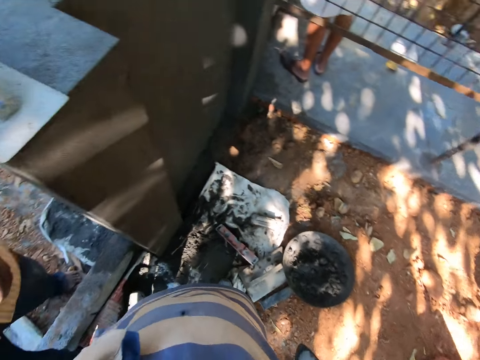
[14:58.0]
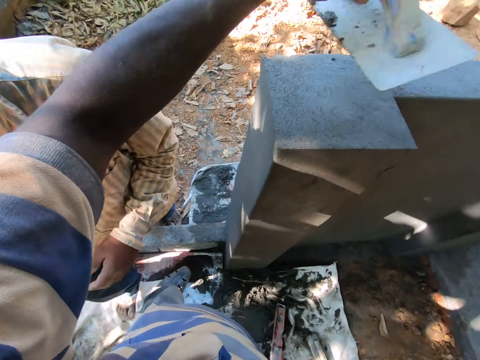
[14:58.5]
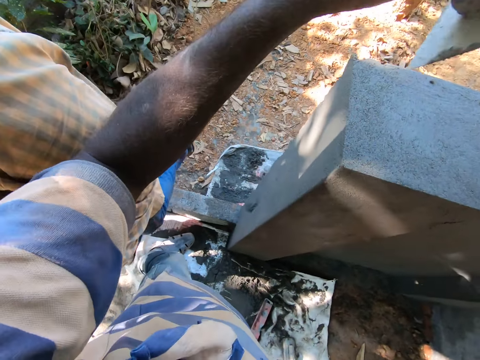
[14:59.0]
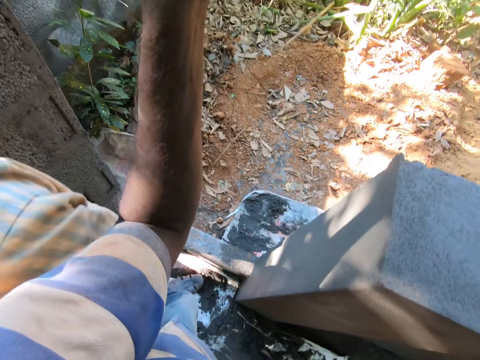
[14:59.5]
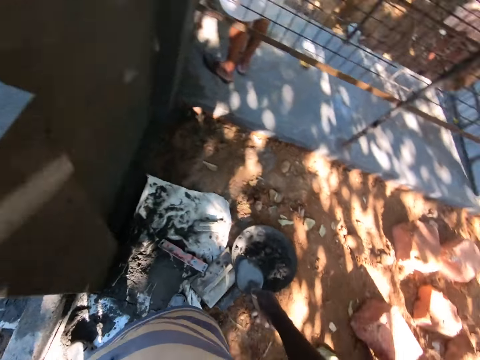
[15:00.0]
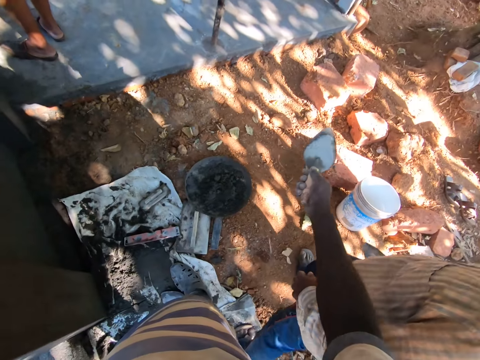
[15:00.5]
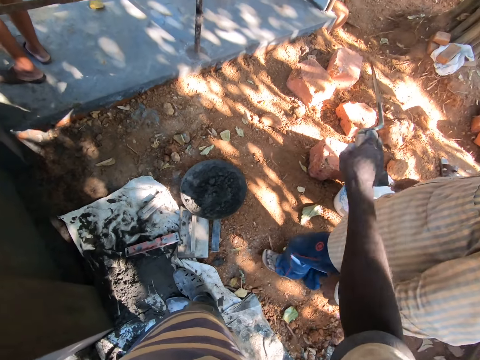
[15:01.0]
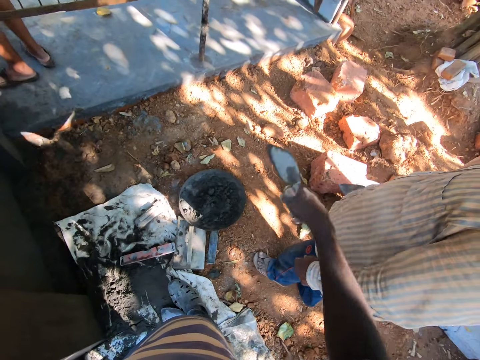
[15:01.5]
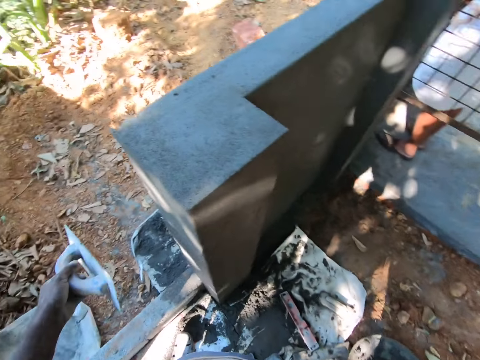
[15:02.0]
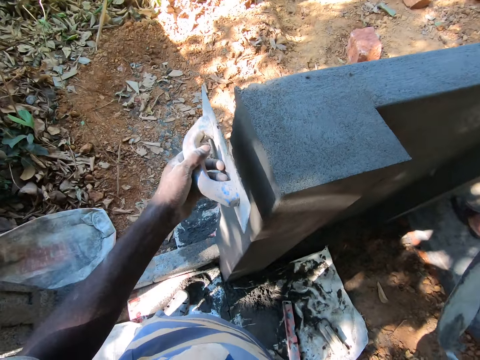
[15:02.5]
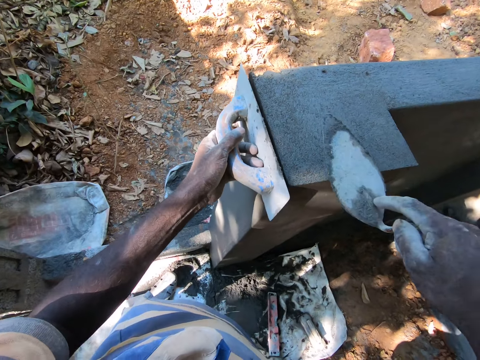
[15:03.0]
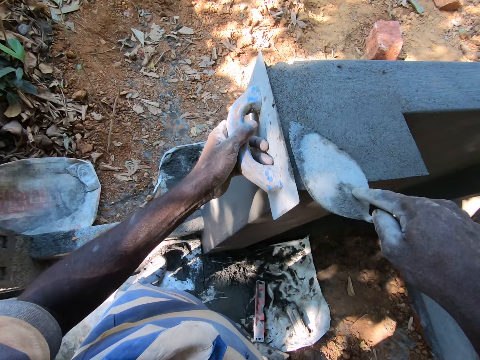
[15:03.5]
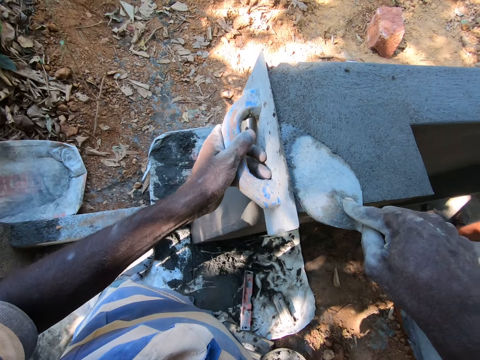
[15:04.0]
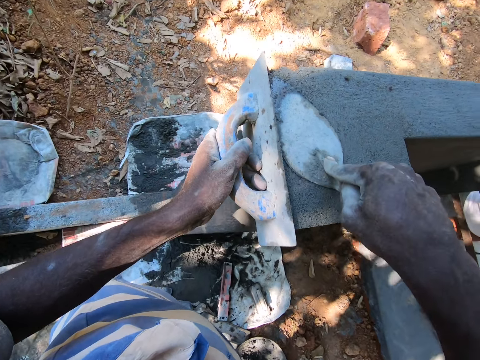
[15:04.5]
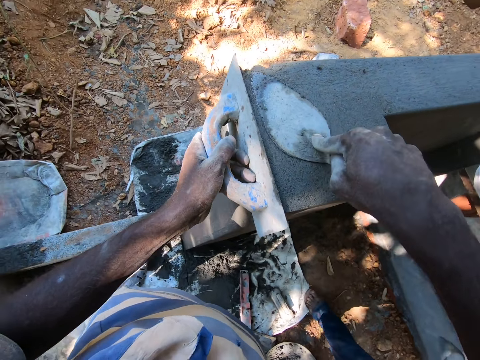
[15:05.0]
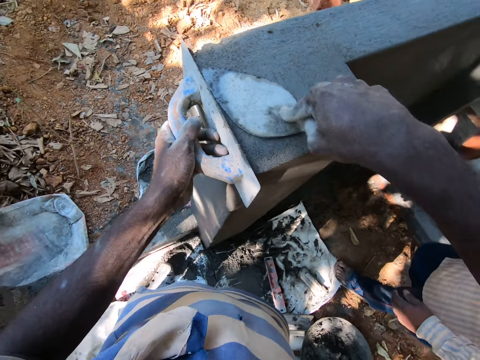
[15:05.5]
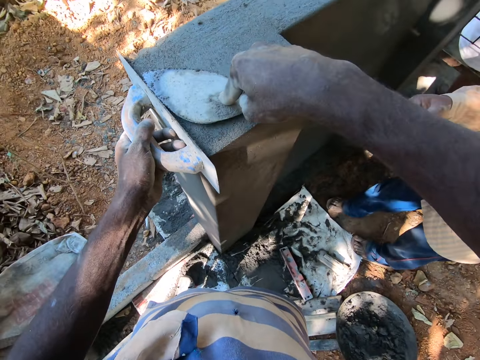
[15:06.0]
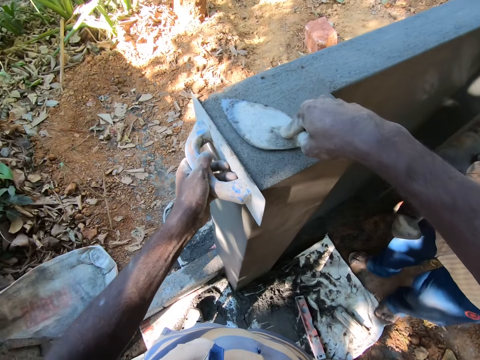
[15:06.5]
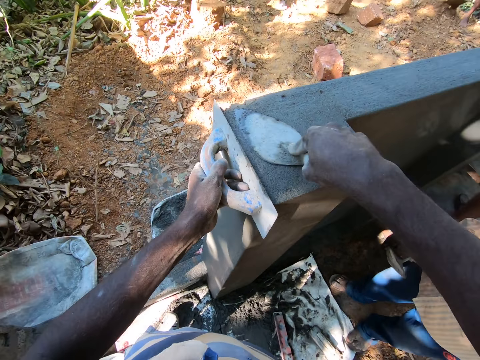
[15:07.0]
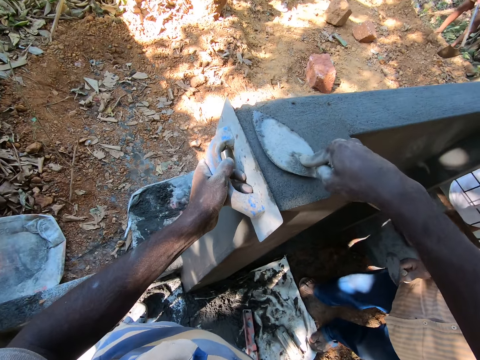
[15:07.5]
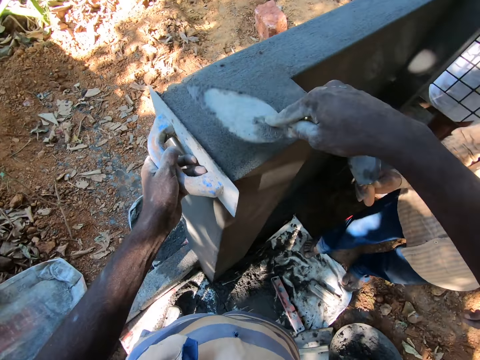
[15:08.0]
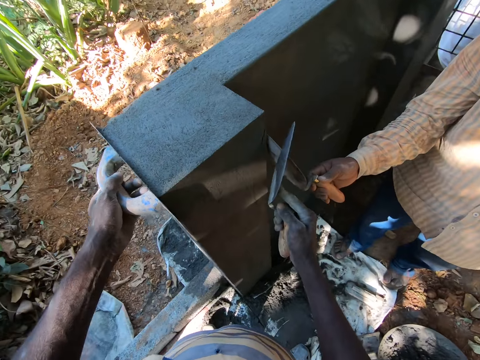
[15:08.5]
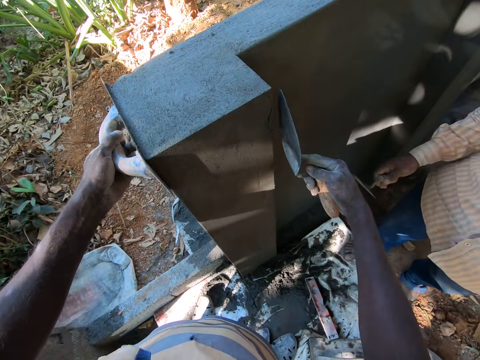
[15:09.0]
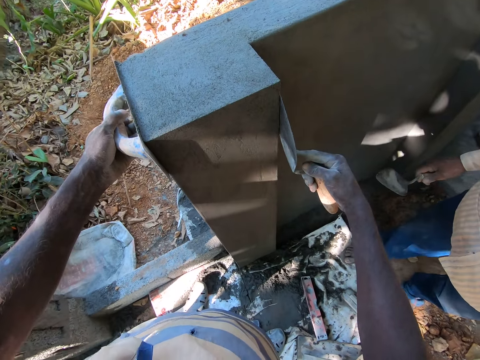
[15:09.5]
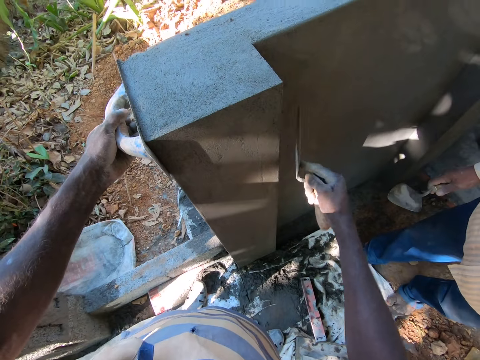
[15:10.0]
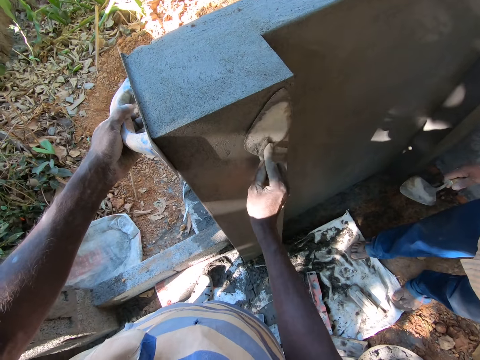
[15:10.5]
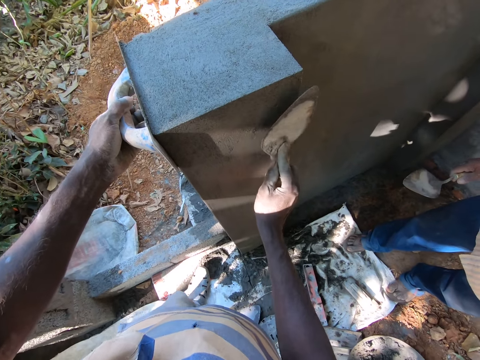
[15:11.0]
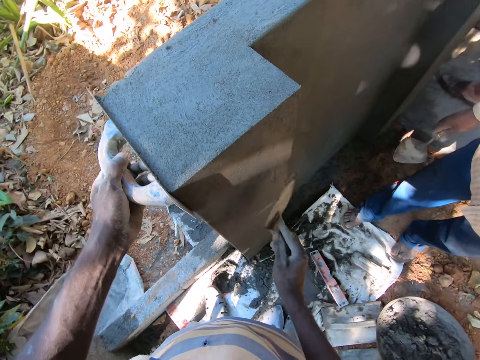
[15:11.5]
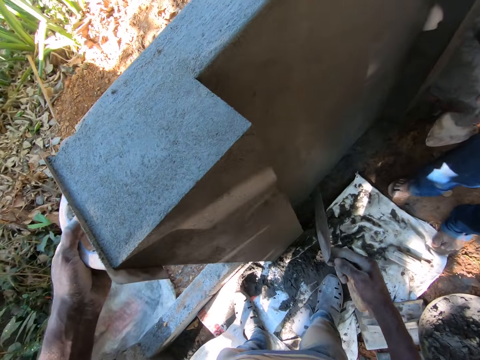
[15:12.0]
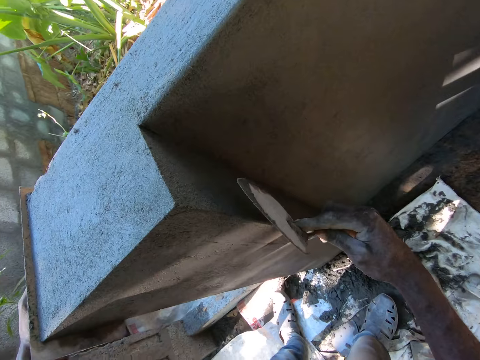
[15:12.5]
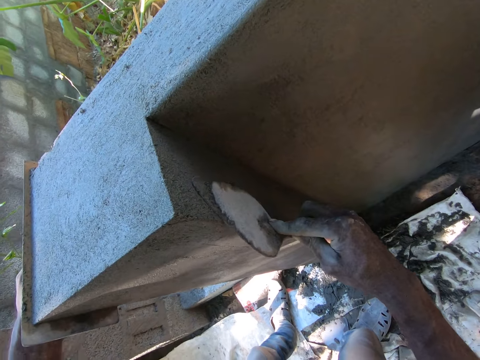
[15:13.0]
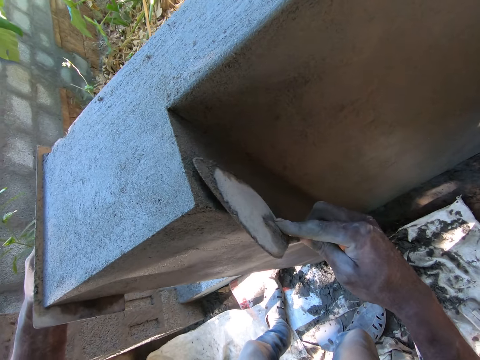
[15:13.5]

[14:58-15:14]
The camera wearer holds a square trowel. He looks around. He interacts with a man. He places the plastering trowel on the wall with his left hand. He scoops concrete with a trowel. He cements the wall with the hand trowel in his right hand. He cements the wall again.

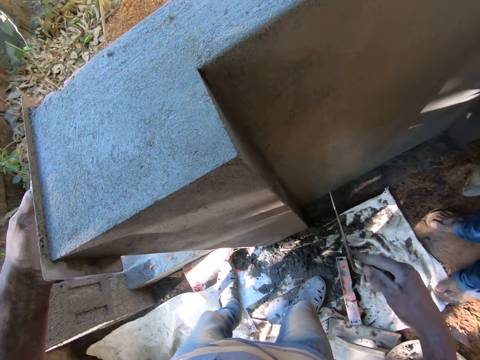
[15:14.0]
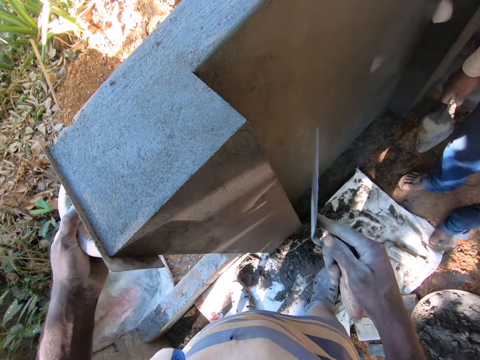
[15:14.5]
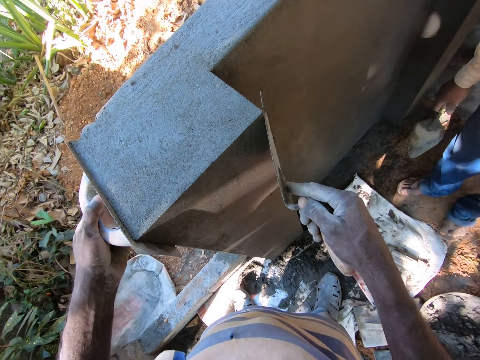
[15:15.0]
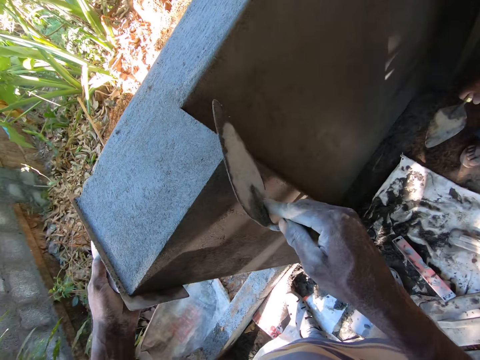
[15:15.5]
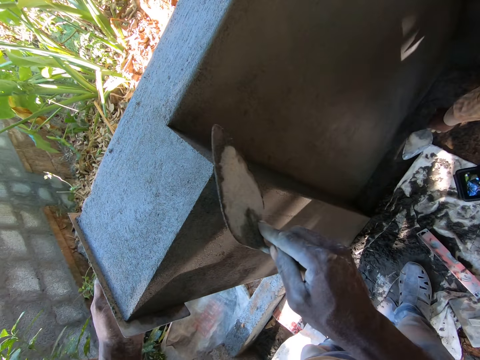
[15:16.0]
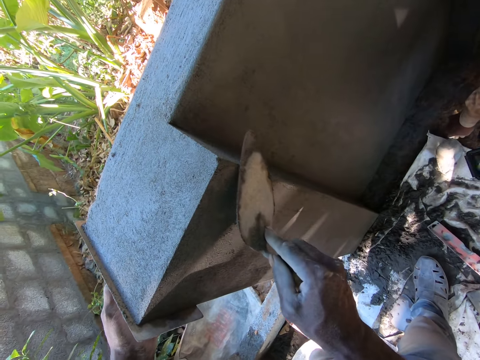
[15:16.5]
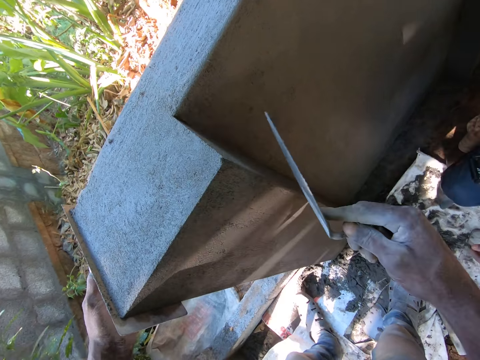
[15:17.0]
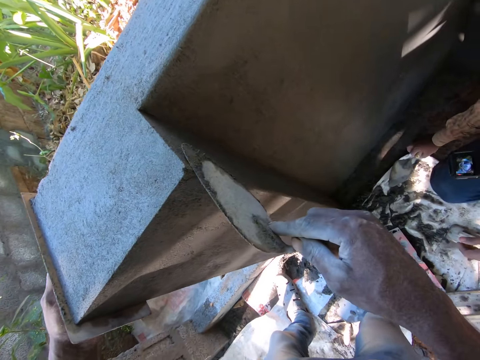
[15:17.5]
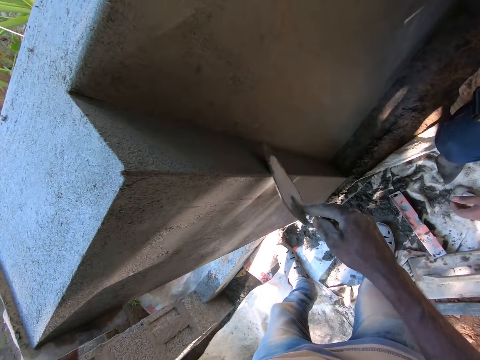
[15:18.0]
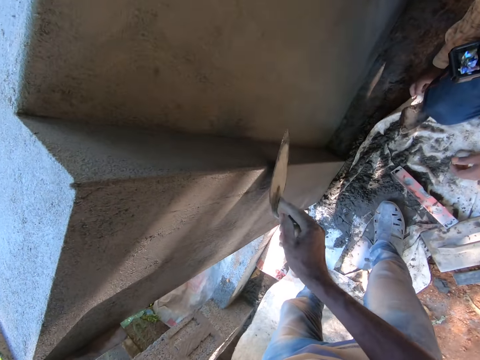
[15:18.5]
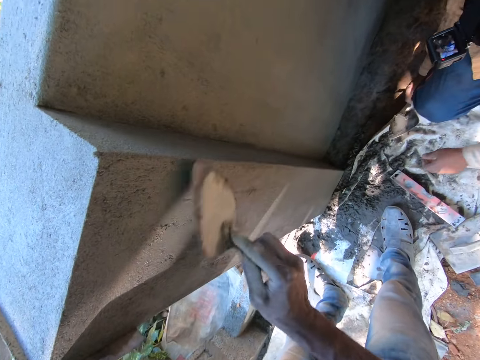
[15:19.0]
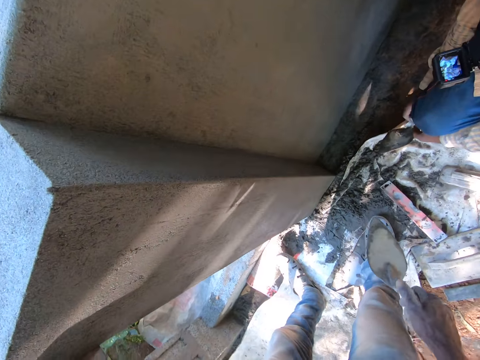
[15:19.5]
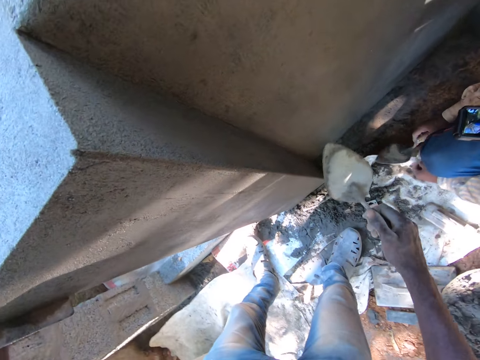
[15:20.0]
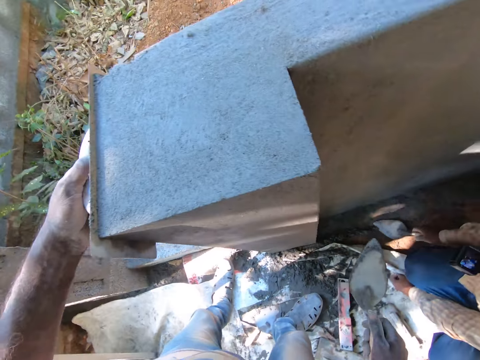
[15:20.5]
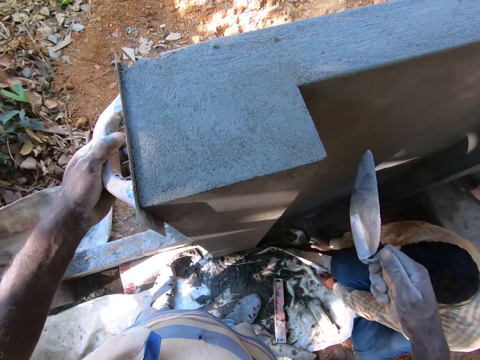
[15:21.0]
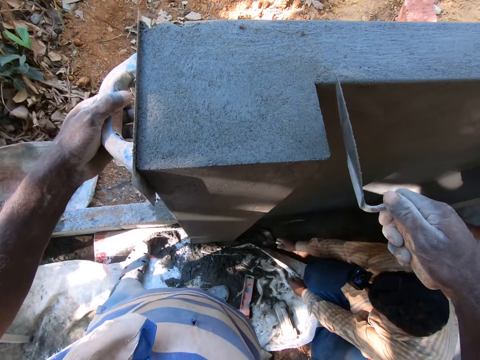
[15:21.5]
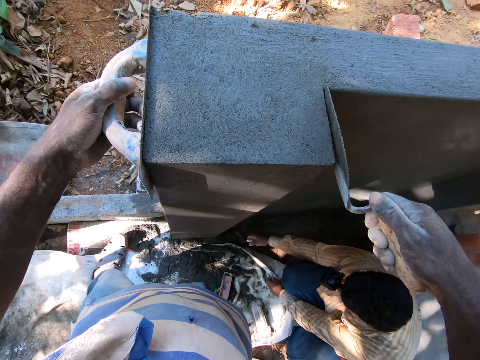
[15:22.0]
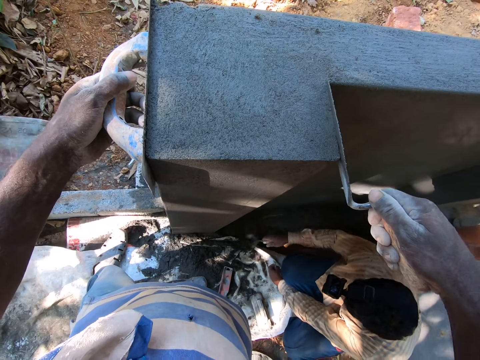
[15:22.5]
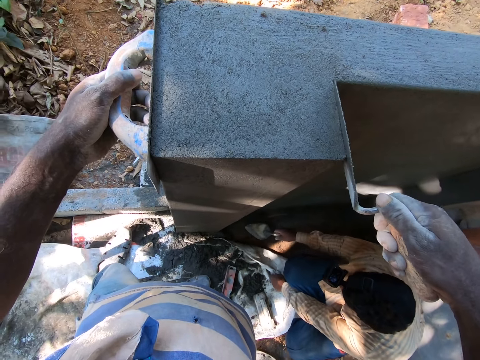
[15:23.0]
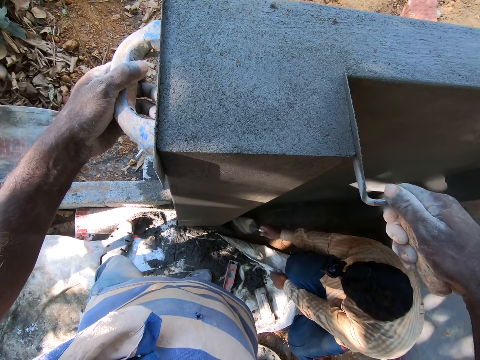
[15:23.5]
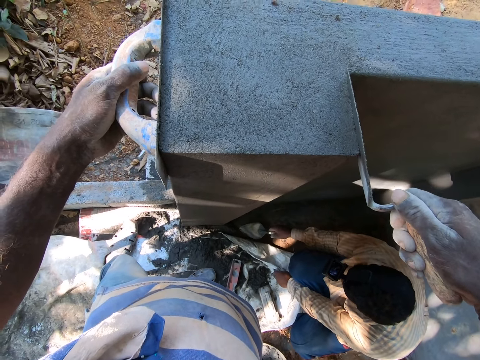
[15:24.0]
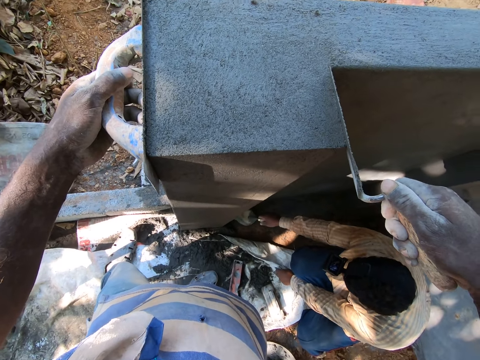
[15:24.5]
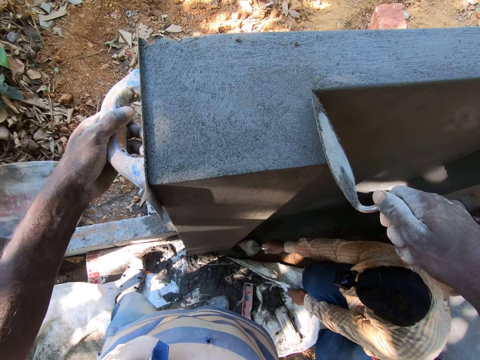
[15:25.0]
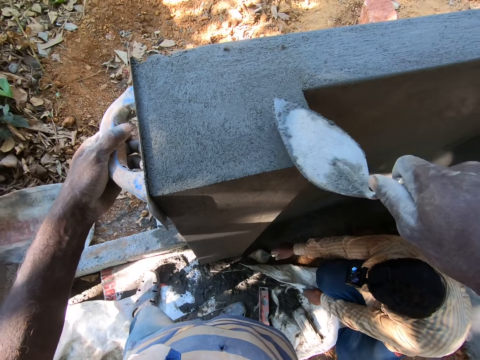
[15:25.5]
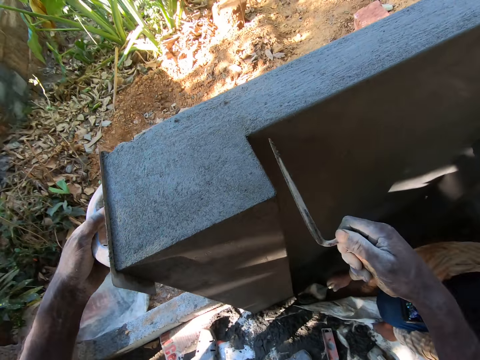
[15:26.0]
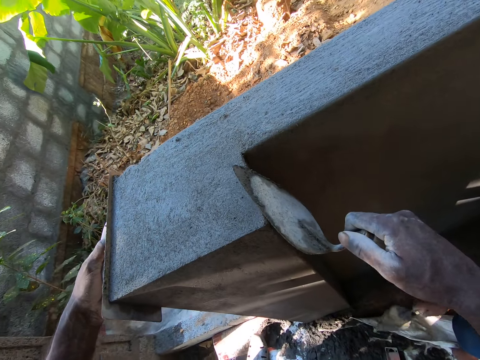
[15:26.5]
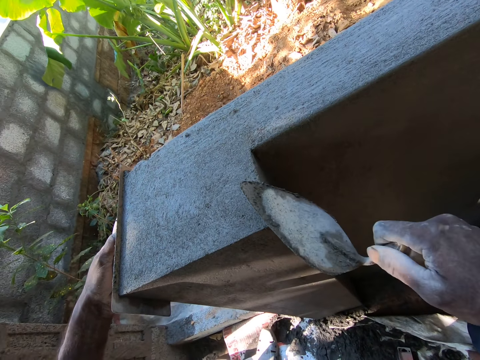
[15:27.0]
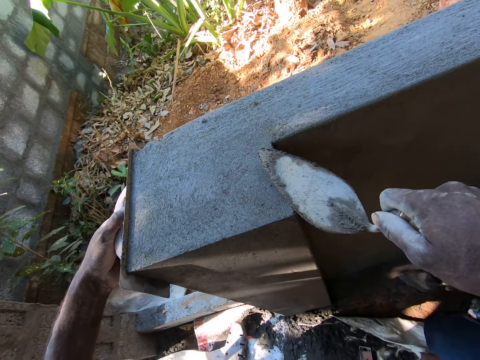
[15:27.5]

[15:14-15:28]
A man lifts something. The man takes sand on the floor with a hand trowel in his right hand. The camera wearer cements the wall with the hand trowel in his right hand.
